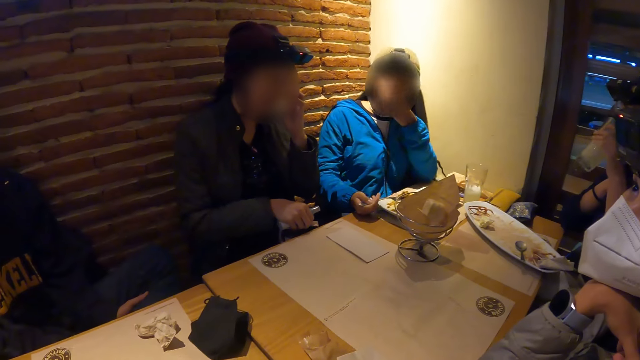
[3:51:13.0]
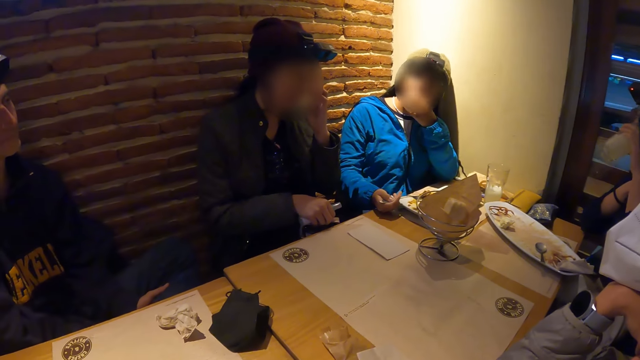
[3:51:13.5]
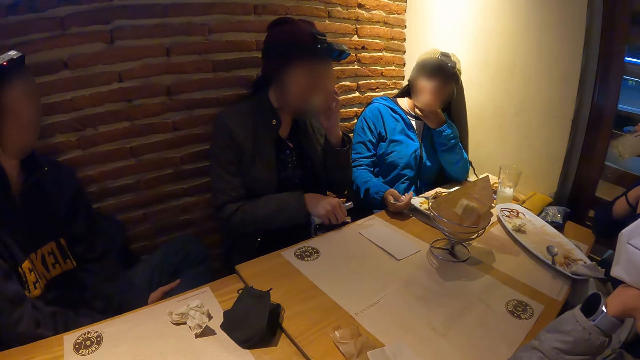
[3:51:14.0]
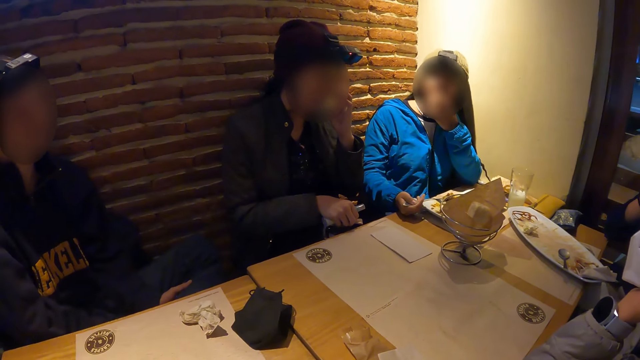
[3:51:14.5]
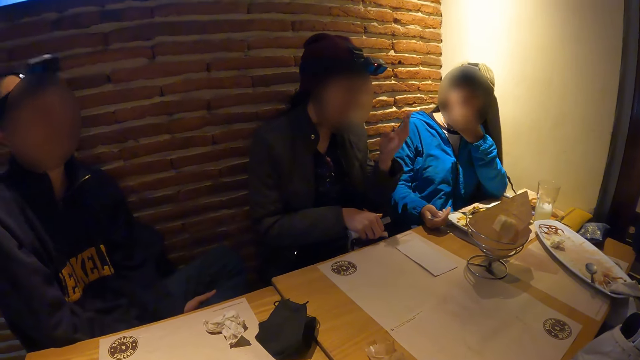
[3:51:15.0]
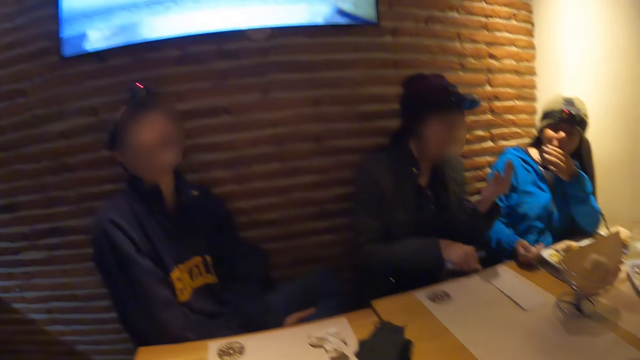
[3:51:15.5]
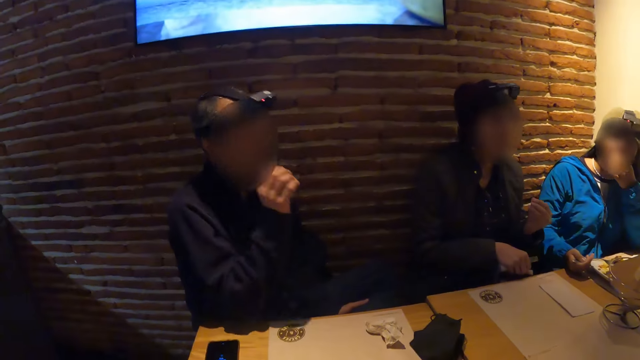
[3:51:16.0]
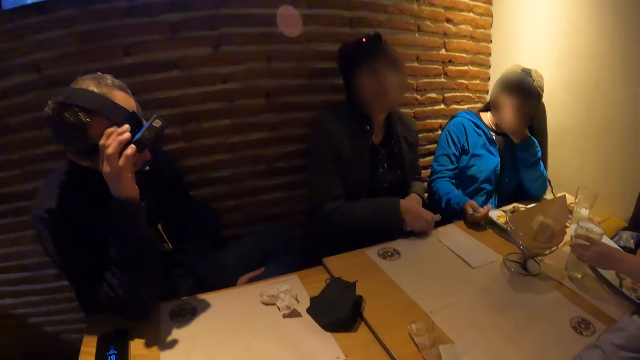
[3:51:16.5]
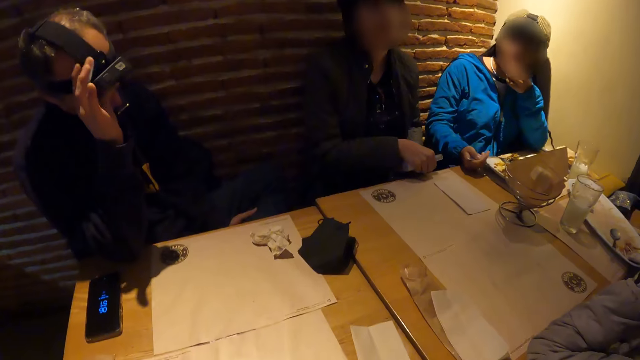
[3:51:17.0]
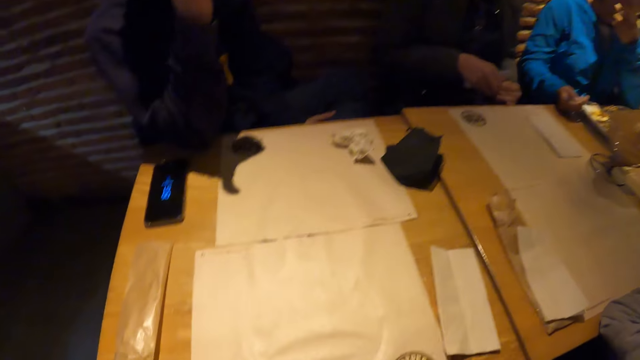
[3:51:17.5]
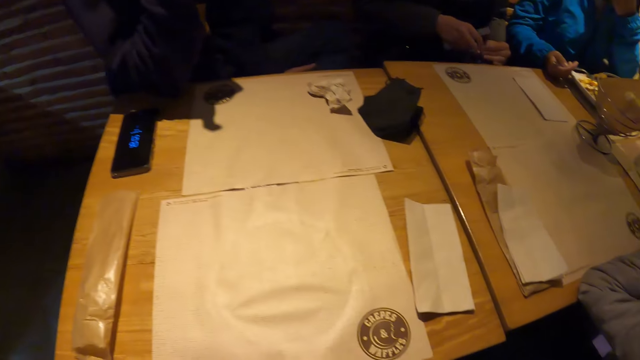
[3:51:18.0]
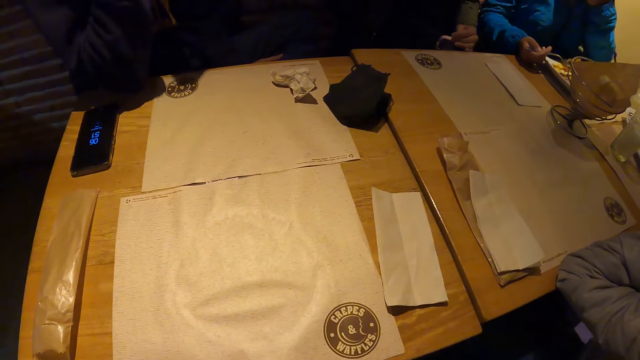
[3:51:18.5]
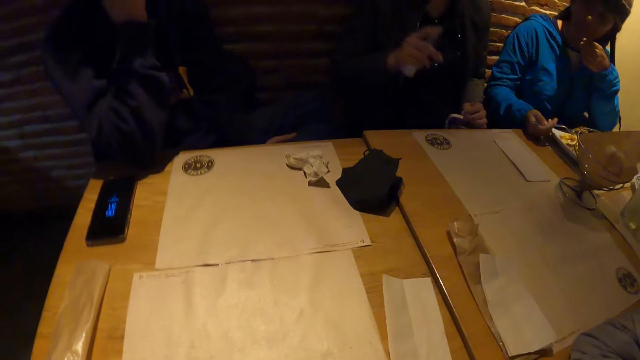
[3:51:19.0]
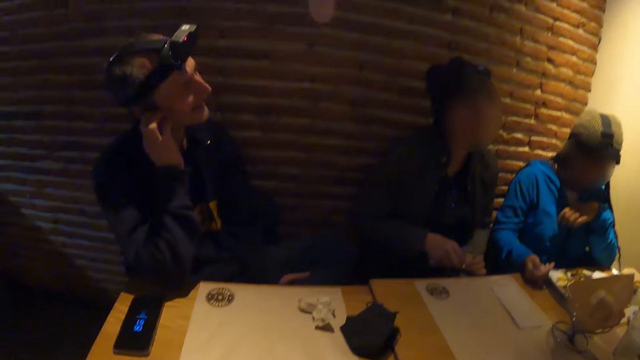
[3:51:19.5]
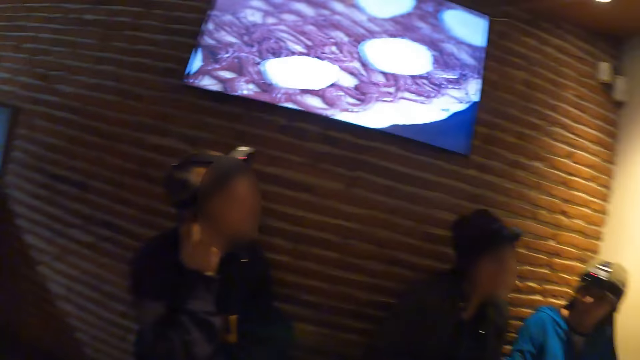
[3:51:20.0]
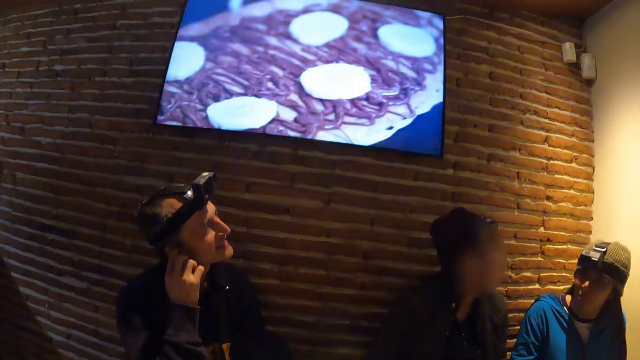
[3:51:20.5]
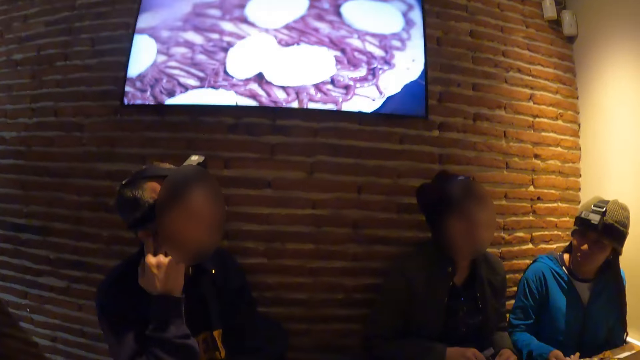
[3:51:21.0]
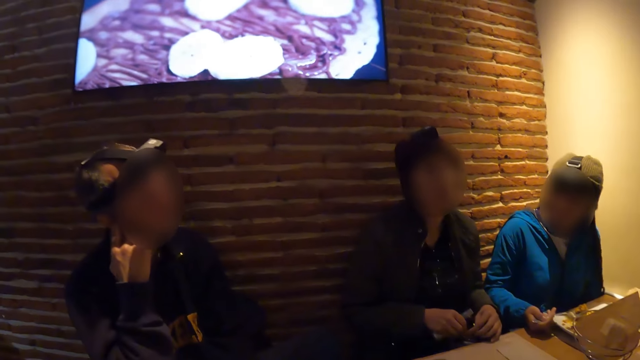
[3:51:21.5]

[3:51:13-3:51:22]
The woman drinks juice from the tumbler in her left hand. The man adjusts a camera on his head with his right hand.

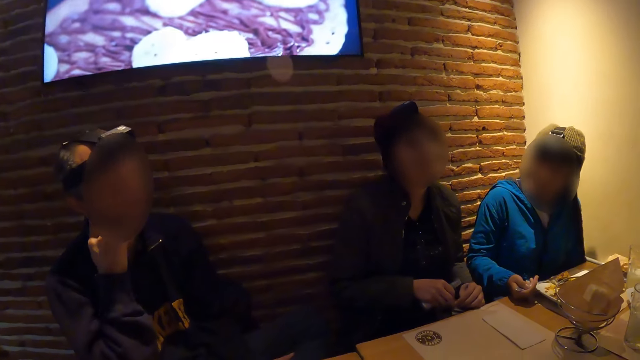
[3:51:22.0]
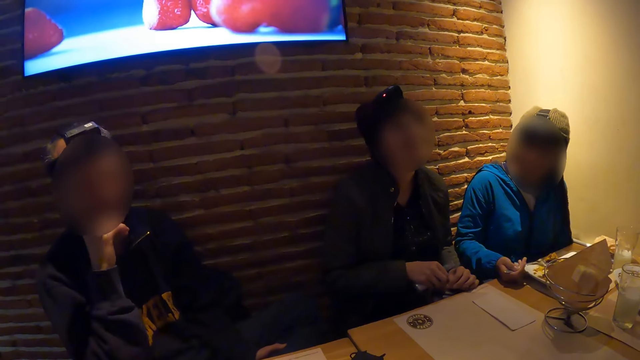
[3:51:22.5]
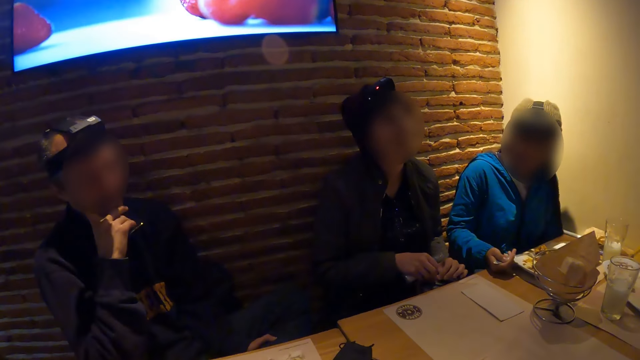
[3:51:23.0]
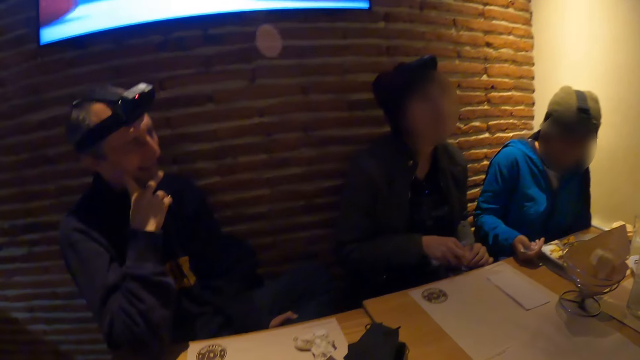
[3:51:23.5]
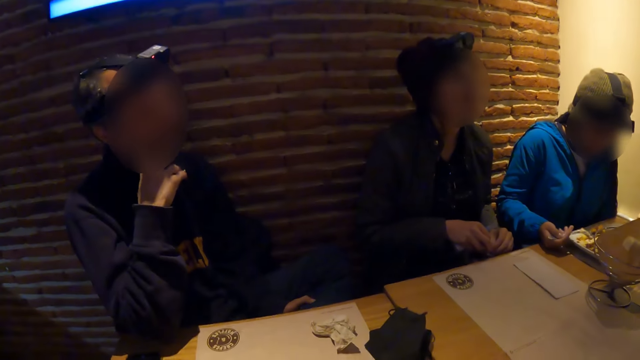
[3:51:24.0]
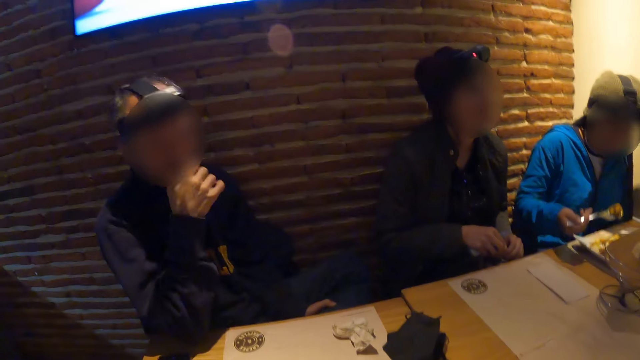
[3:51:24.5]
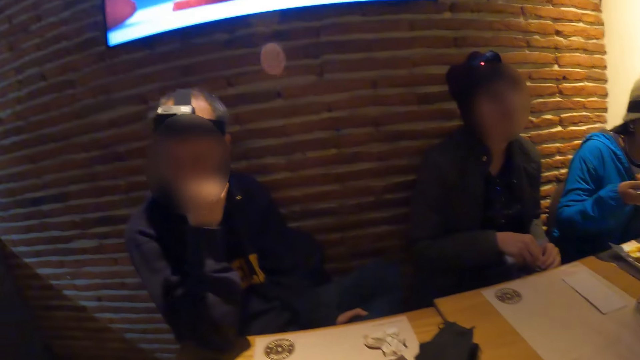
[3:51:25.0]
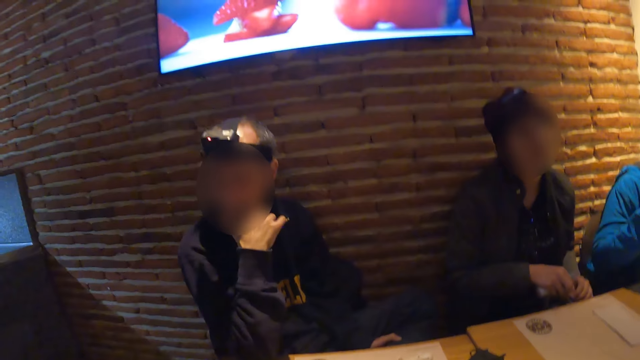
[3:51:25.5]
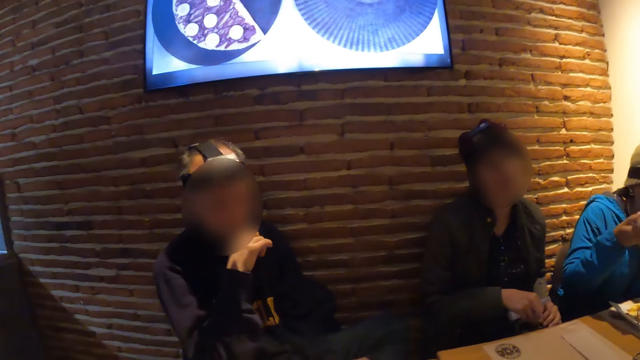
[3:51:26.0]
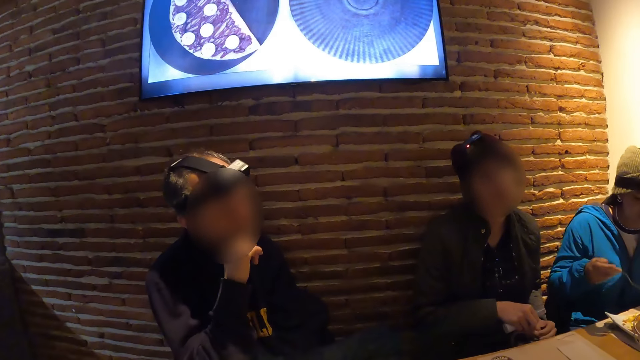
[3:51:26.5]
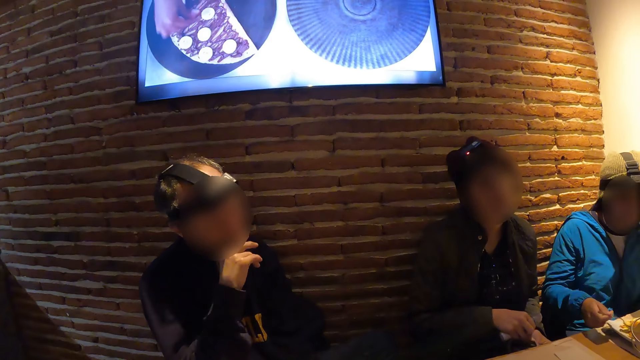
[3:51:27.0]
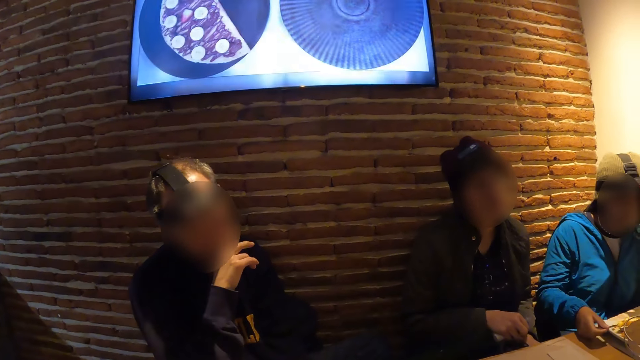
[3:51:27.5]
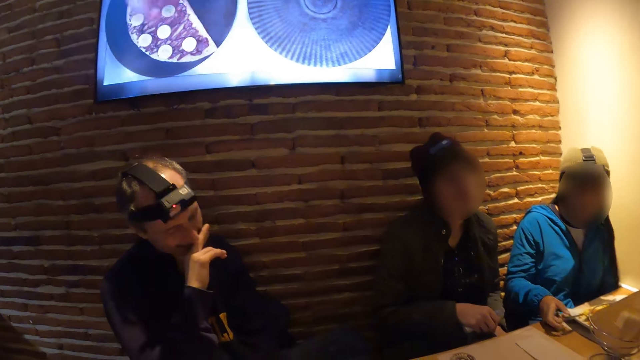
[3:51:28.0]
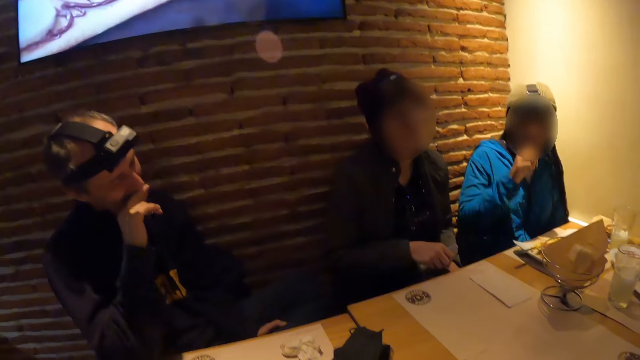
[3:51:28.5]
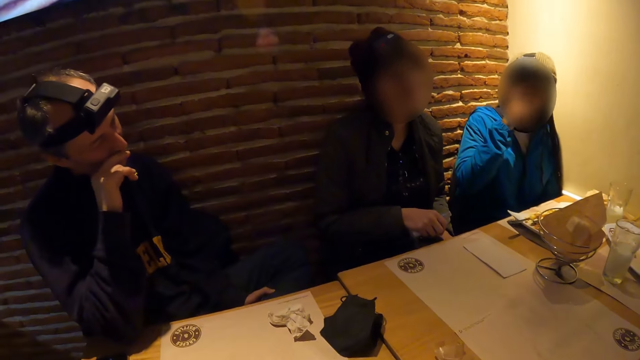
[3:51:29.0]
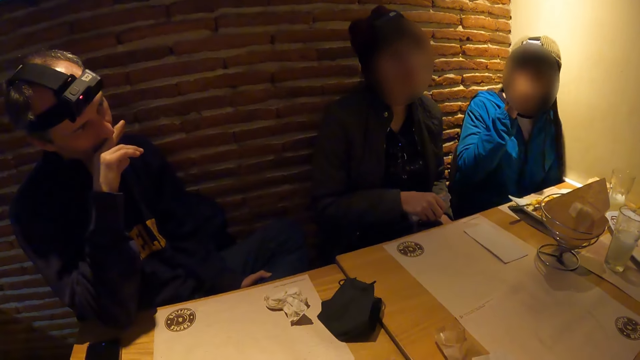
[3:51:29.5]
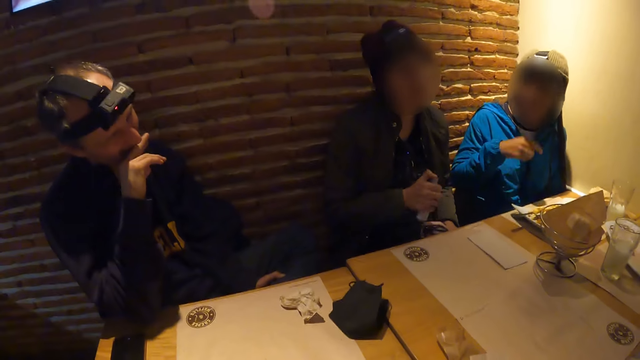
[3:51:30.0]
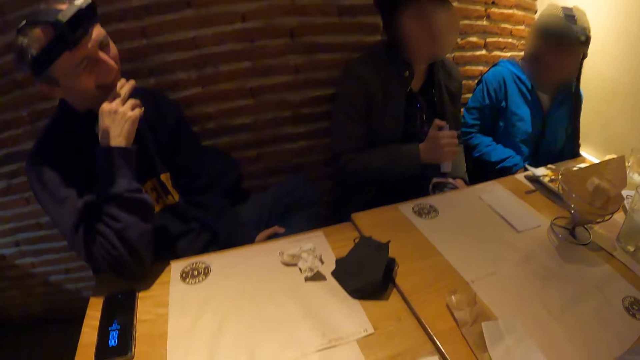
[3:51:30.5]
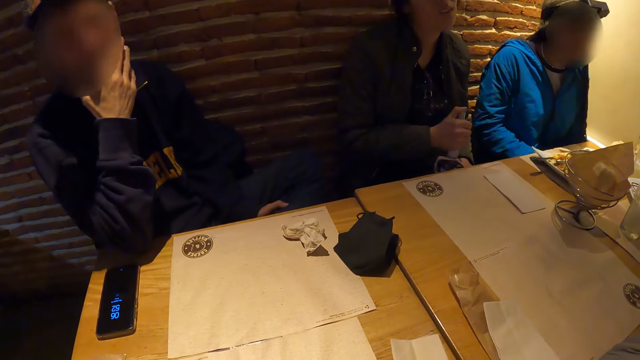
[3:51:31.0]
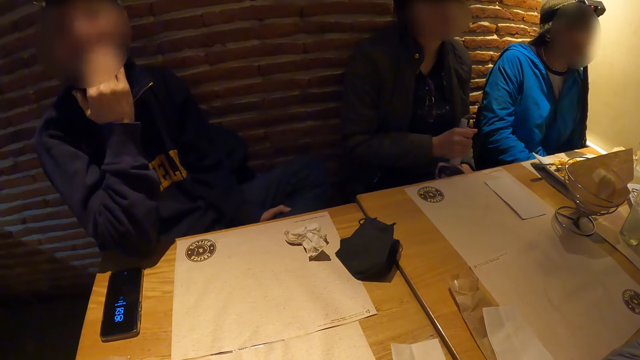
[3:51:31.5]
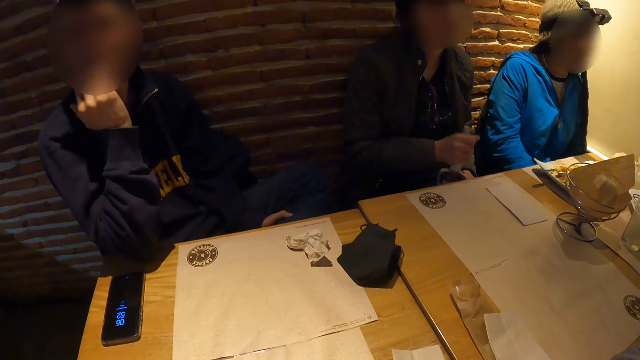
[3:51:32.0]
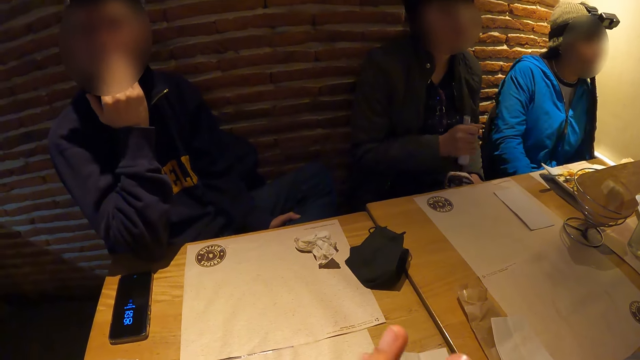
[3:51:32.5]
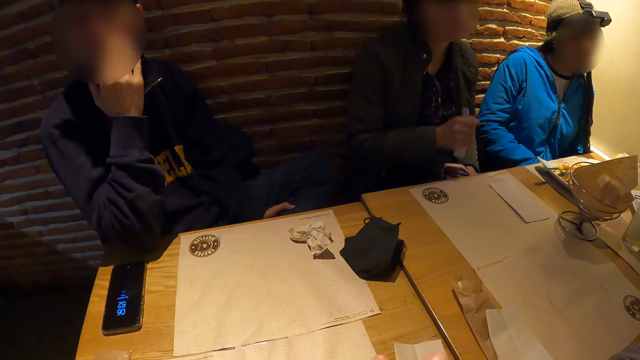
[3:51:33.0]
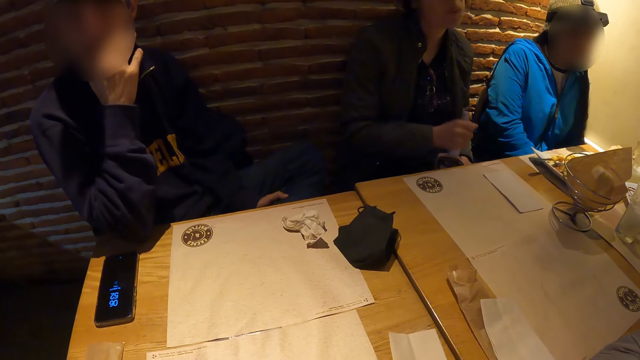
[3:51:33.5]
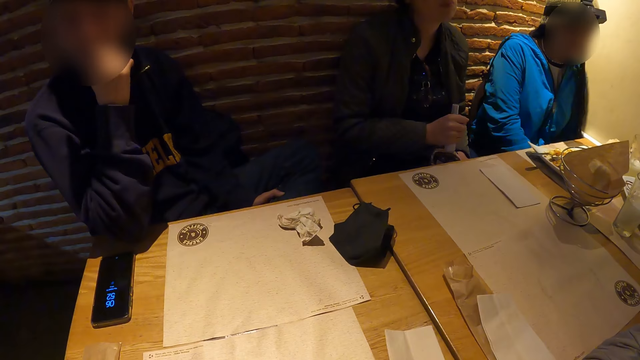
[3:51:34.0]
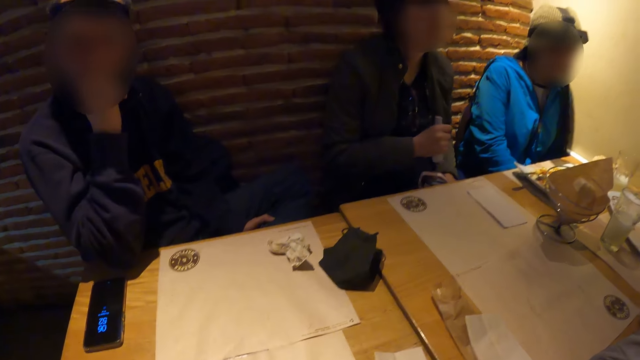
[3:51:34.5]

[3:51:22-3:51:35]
The woman eats the food from the fork in her right hand. Another woman hits the bottle on the bag strap with her right hand.
